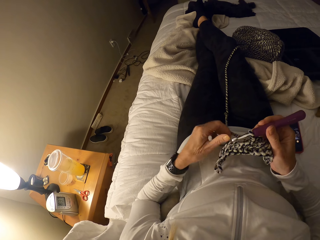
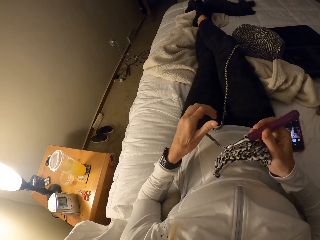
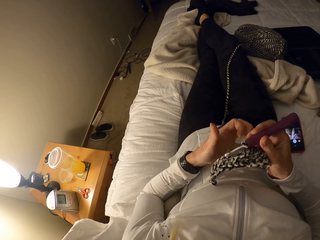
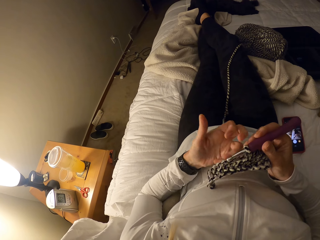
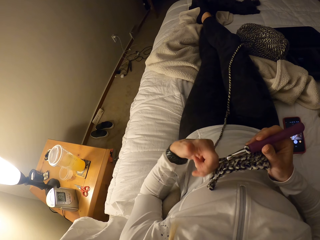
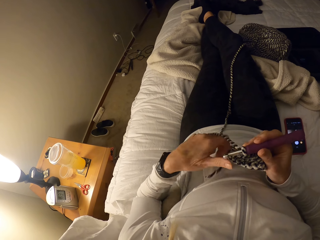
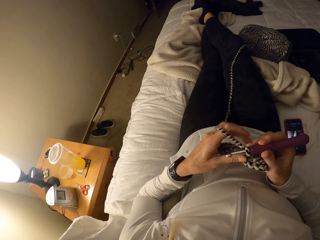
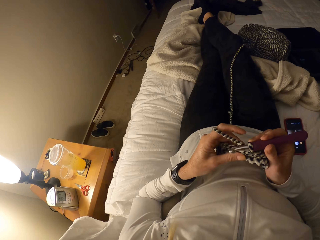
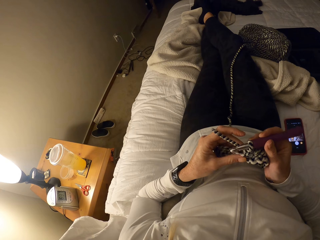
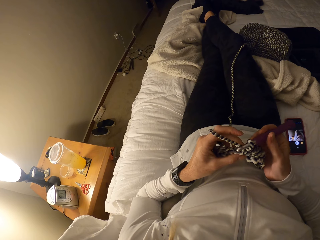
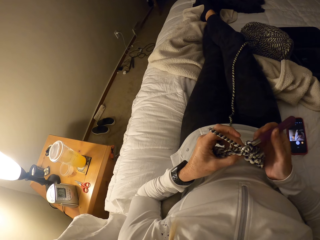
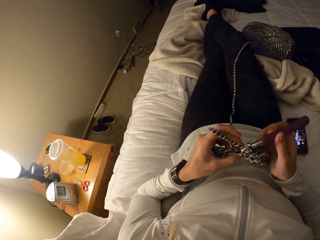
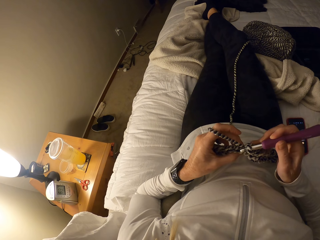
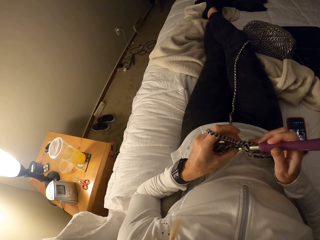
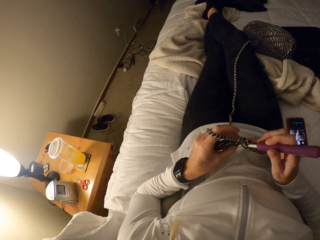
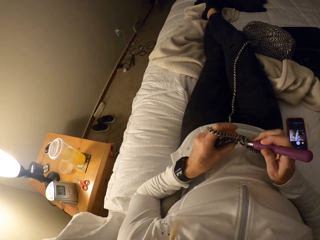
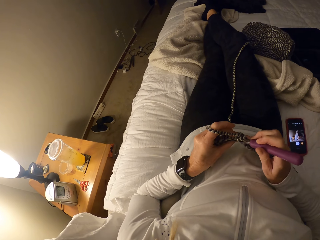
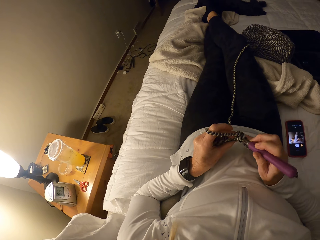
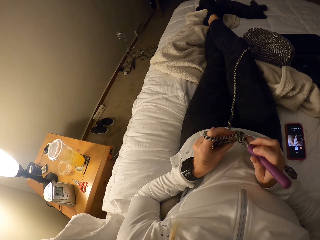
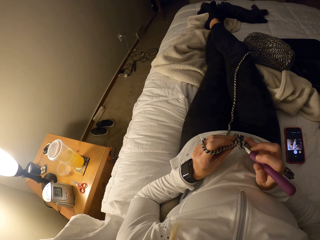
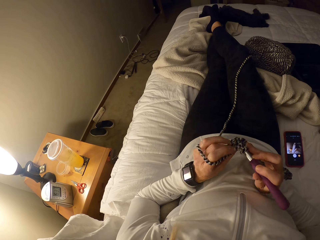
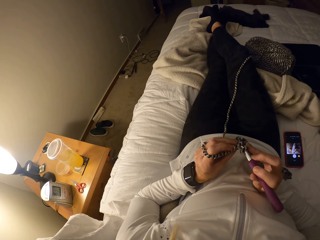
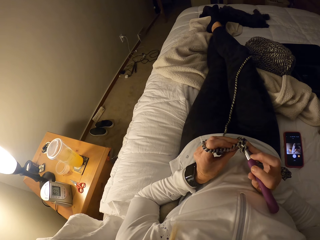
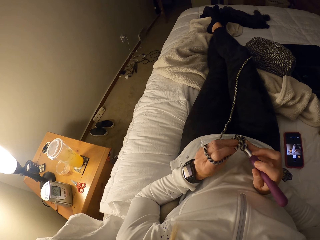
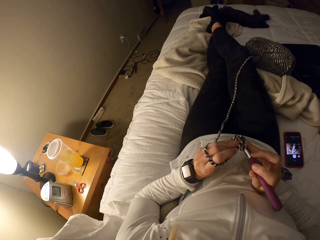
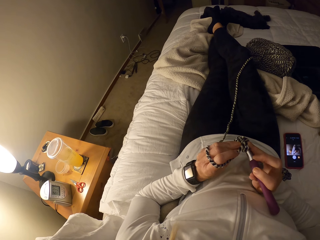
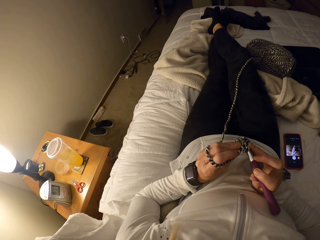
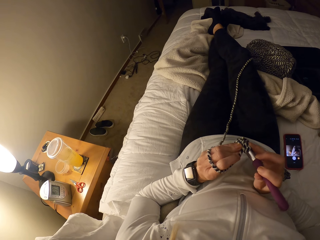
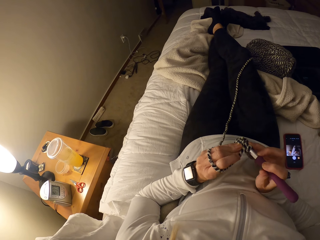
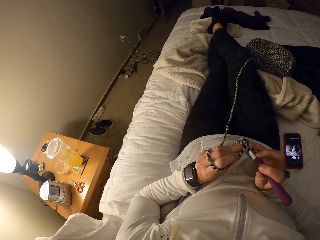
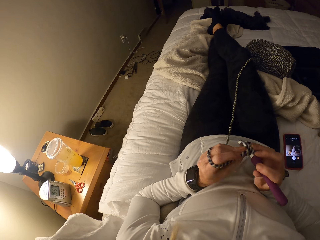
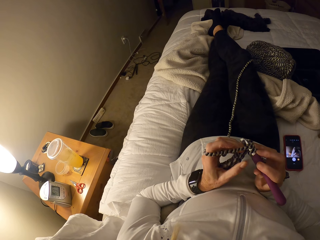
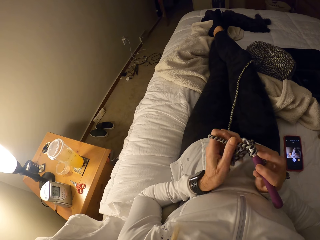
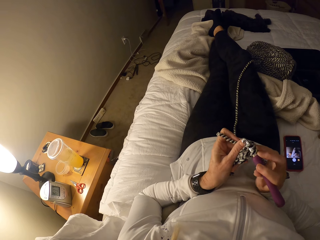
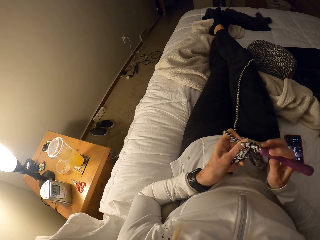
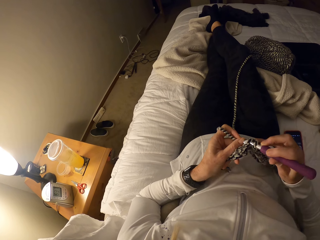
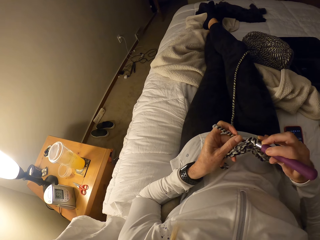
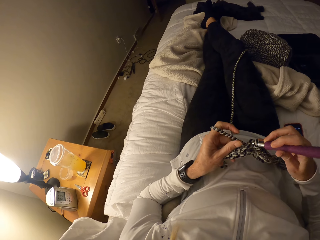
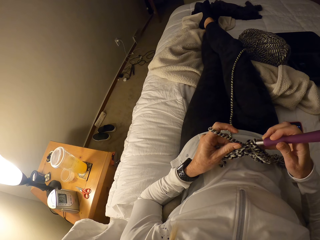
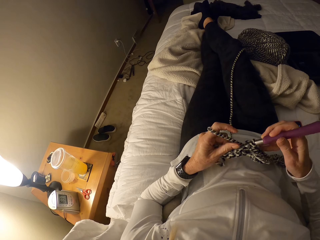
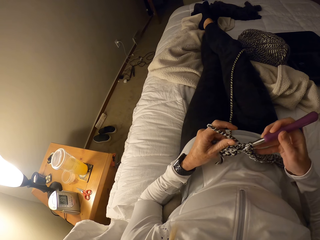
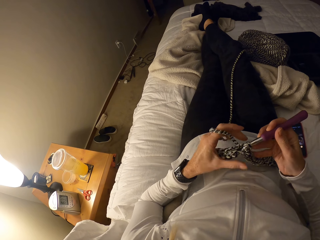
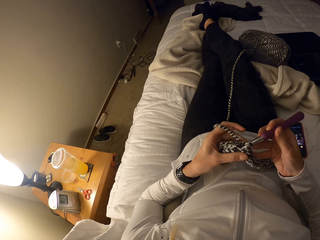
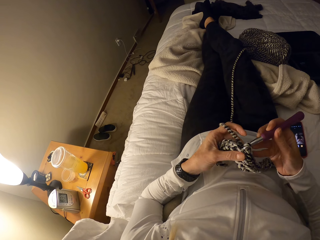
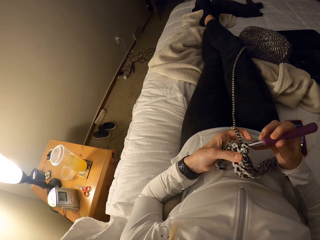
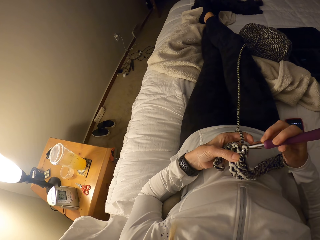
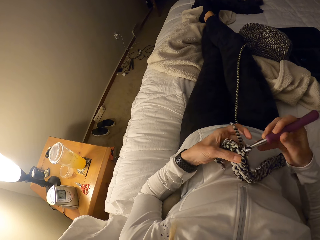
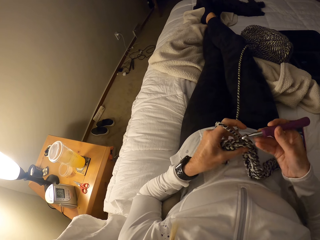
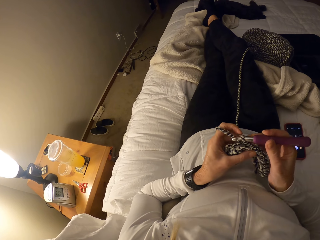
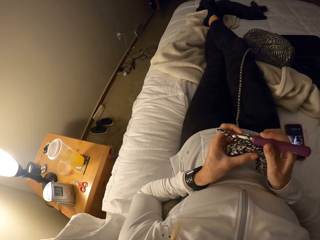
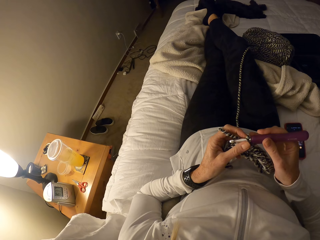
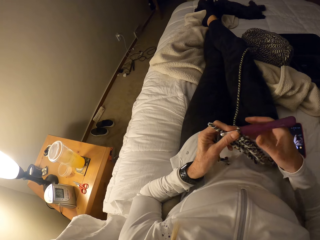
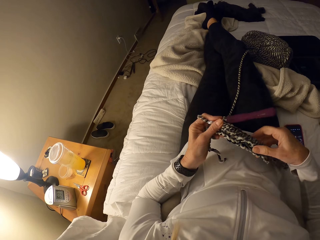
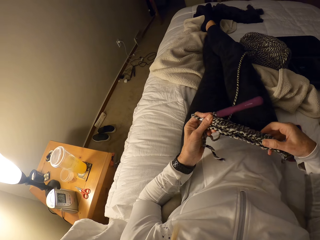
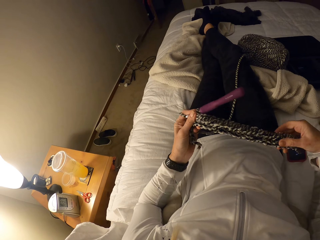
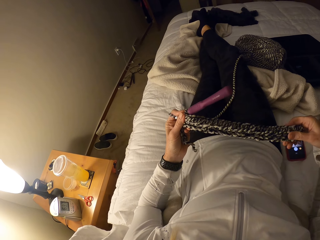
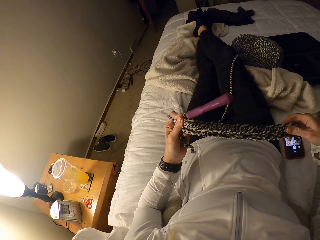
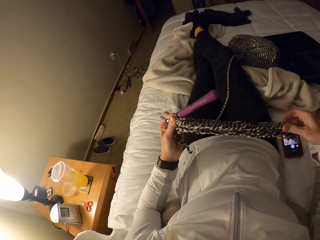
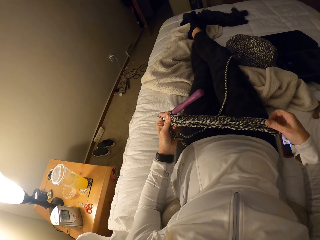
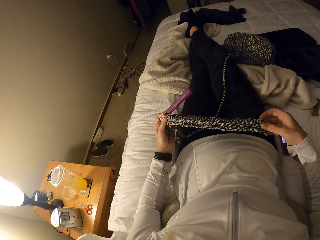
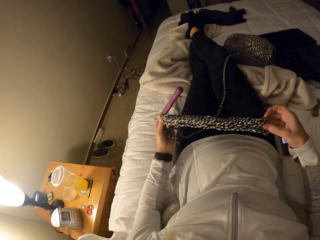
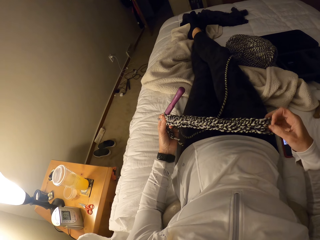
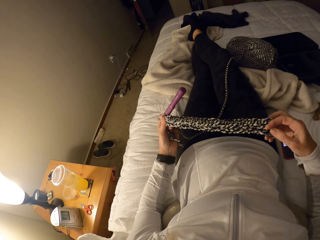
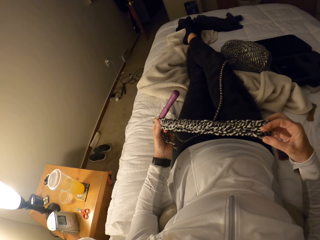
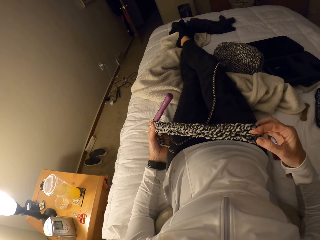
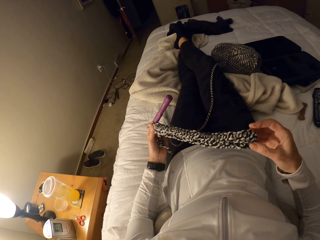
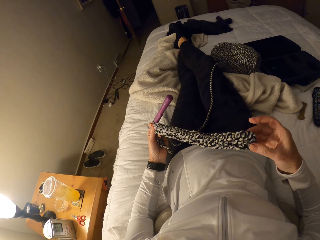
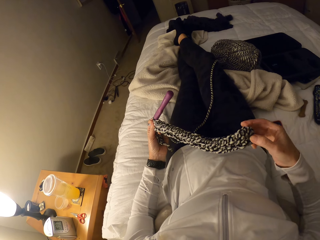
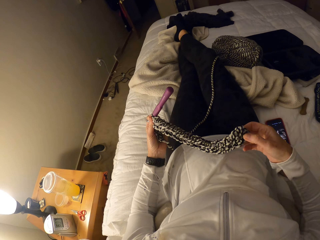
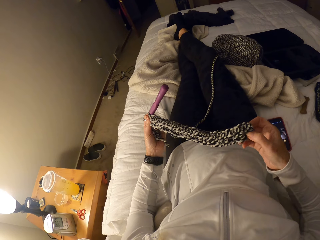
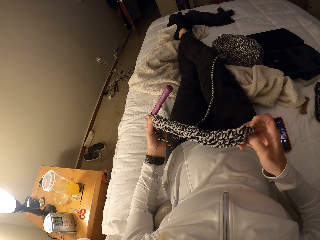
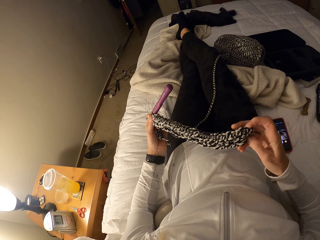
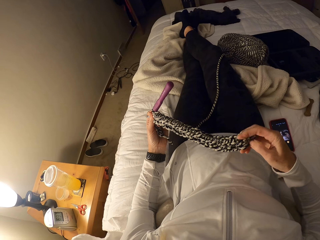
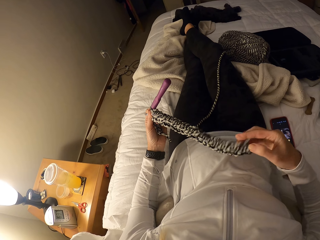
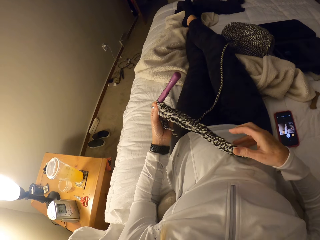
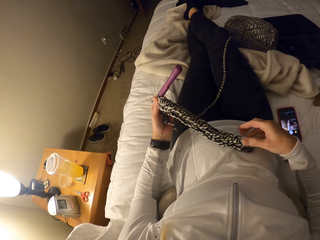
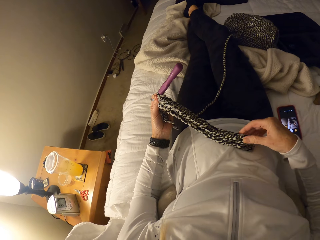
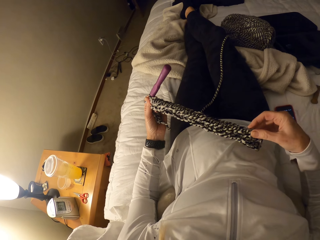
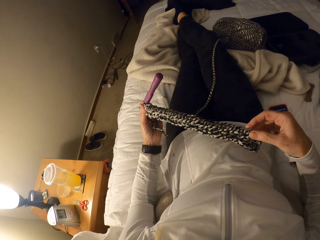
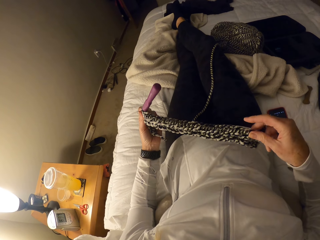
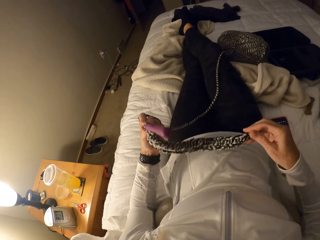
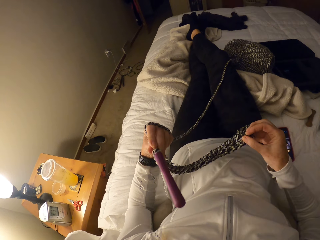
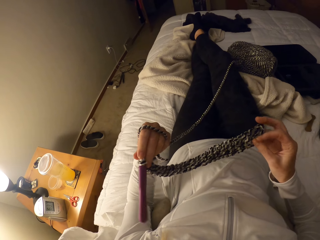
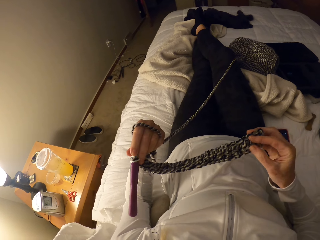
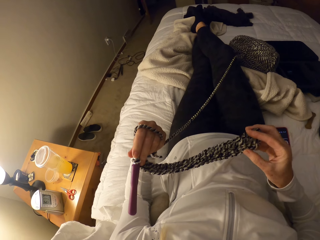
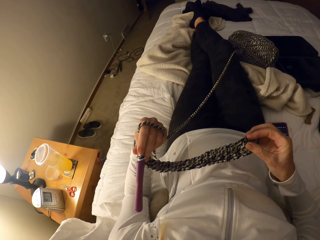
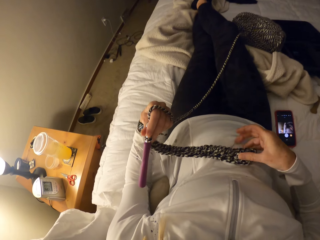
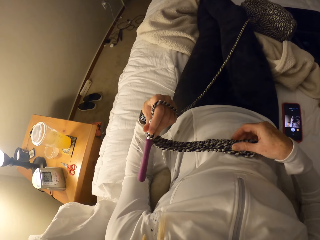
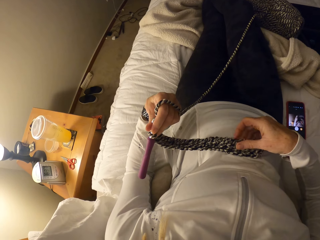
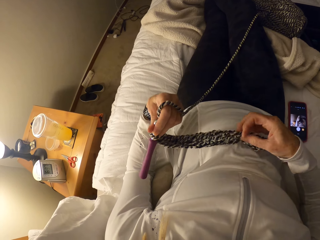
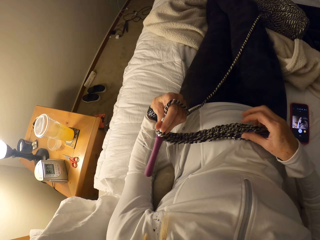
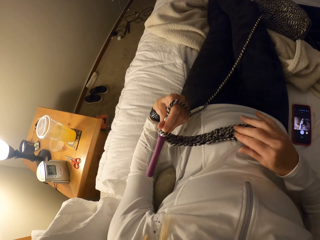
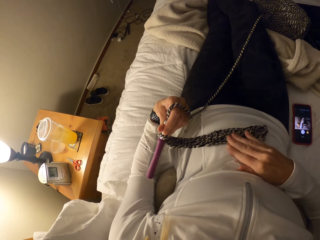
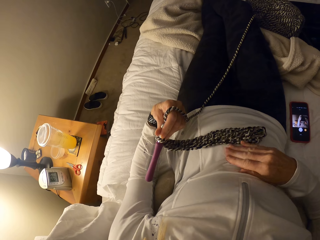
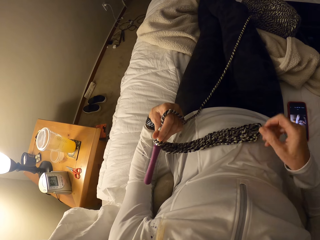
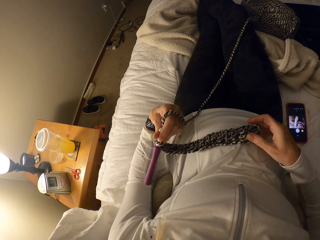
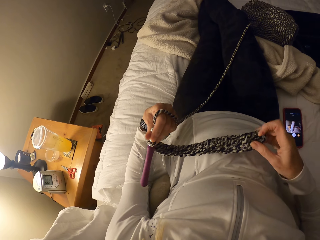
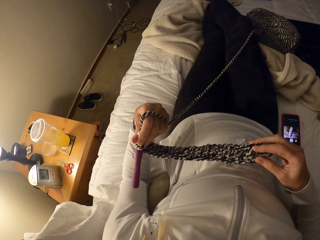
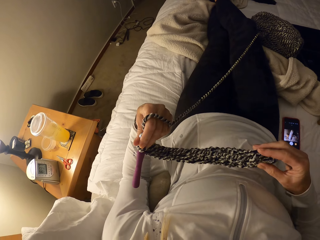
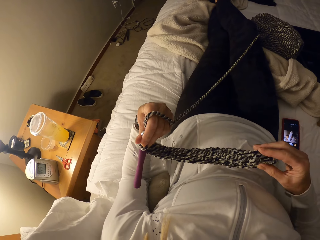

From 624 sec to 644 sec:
The camera wearer rolls a thread on the finger. They knit a fabric. They straighten the fabric, touch the fabric, drop down the fabric, pick up the fabric, turn around the fabric, put the fabric on the stomach and rub the fabric.

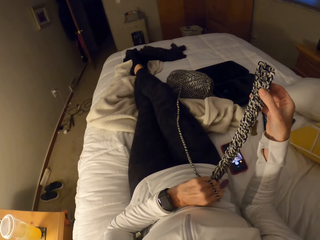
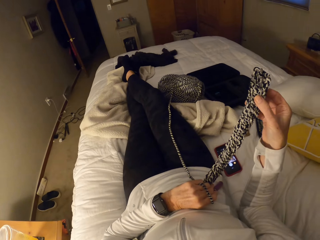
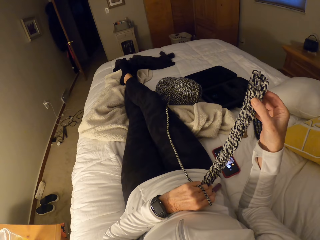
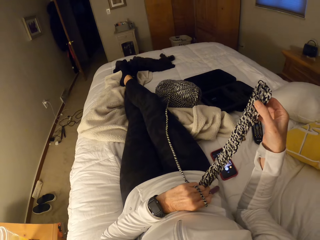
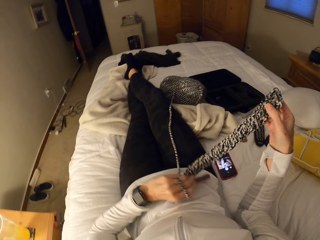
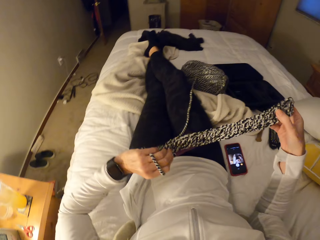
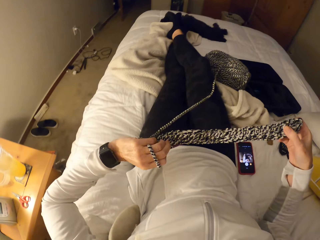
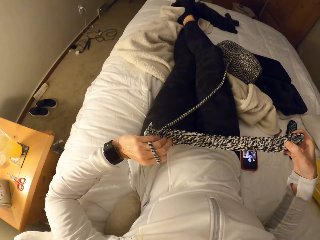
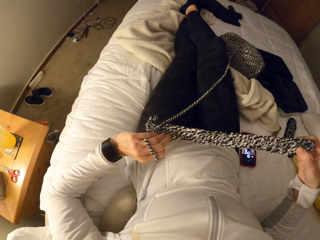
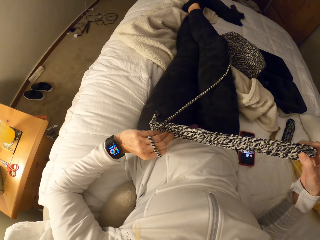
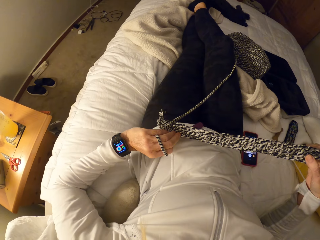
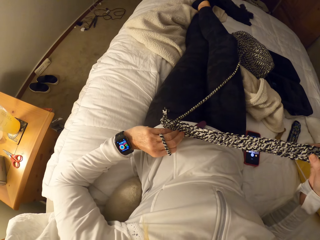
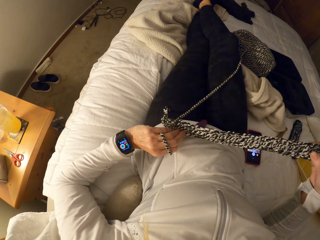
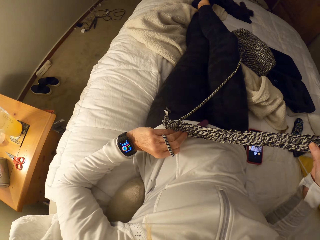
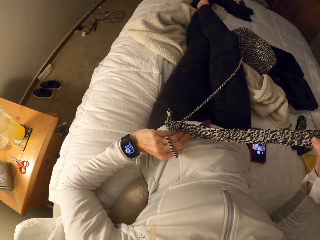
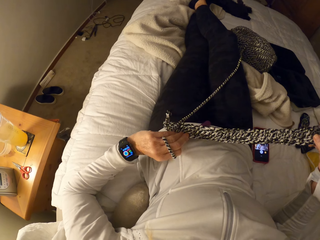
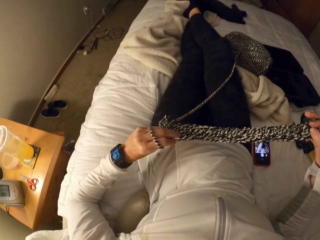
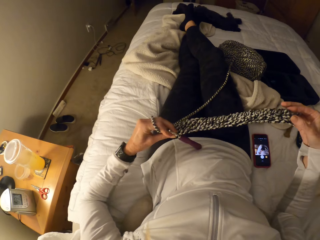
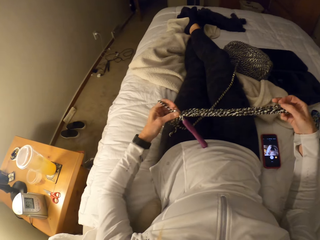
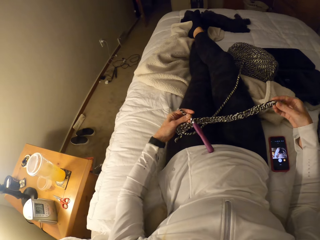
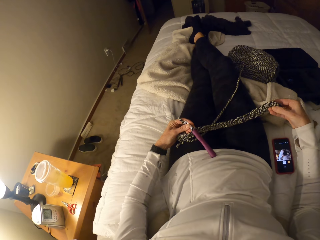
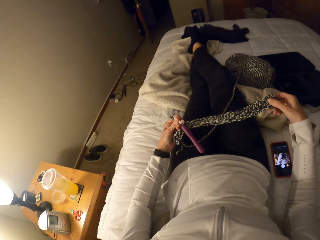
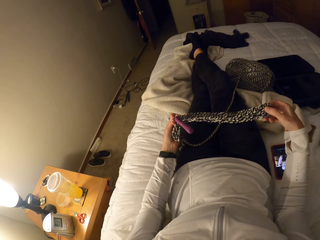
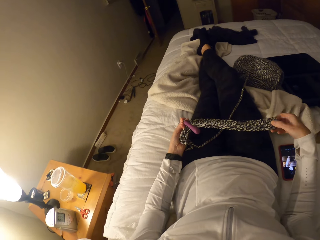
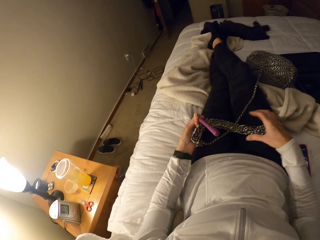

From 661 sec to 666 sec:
The camera wearer picks up a fabric. They turn the fabric.
